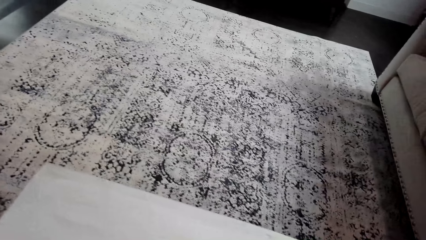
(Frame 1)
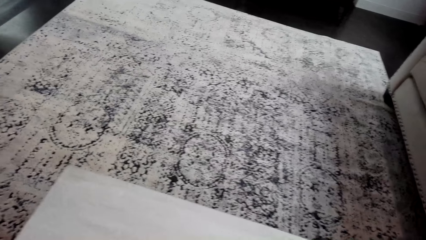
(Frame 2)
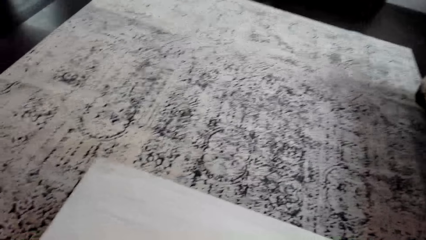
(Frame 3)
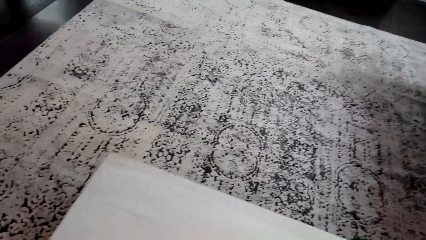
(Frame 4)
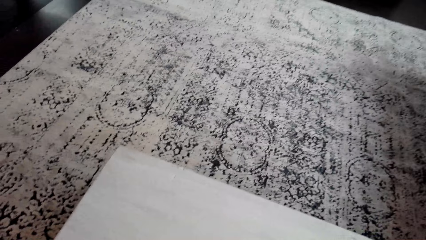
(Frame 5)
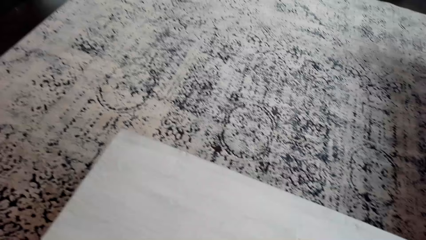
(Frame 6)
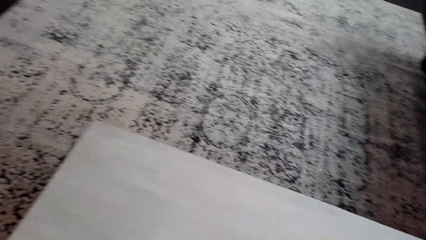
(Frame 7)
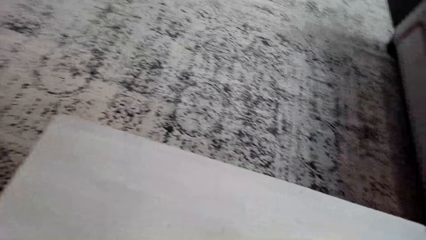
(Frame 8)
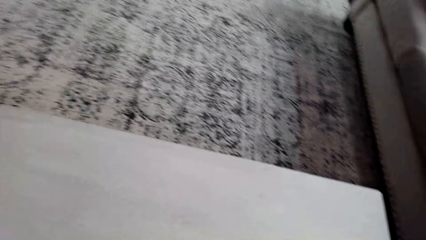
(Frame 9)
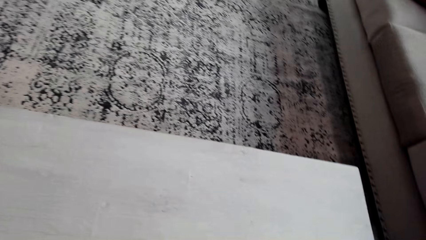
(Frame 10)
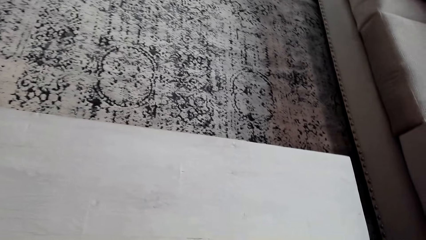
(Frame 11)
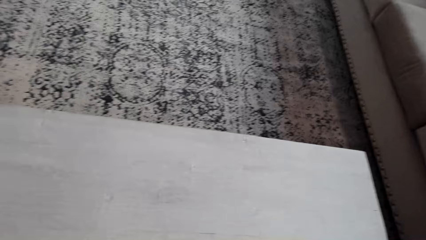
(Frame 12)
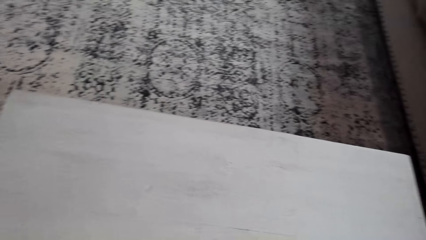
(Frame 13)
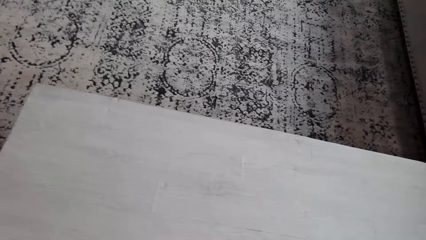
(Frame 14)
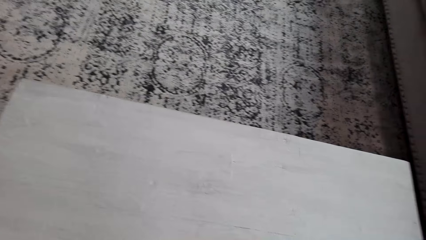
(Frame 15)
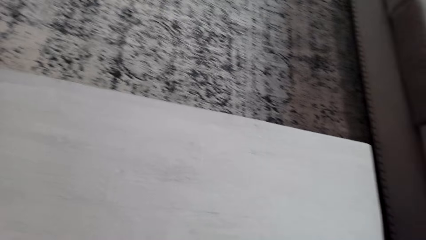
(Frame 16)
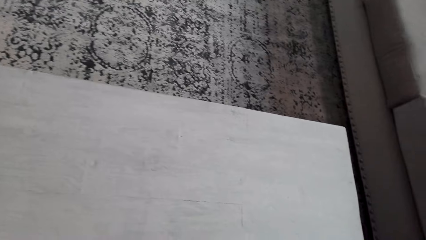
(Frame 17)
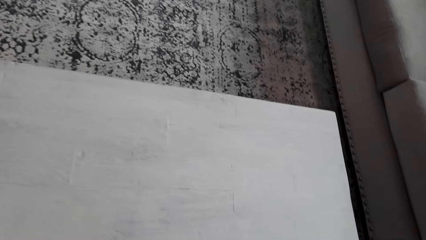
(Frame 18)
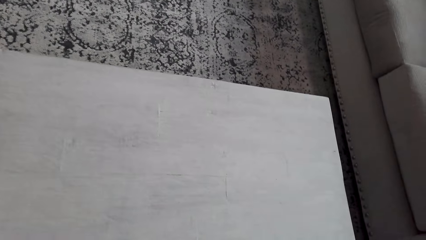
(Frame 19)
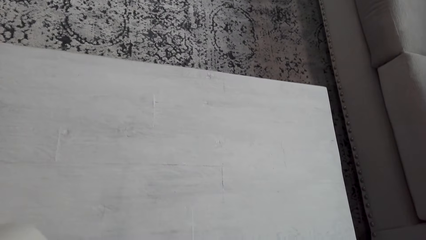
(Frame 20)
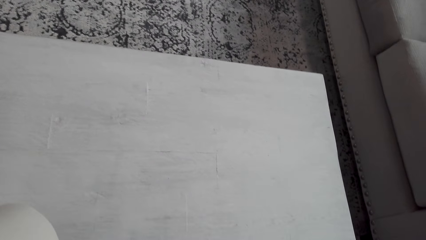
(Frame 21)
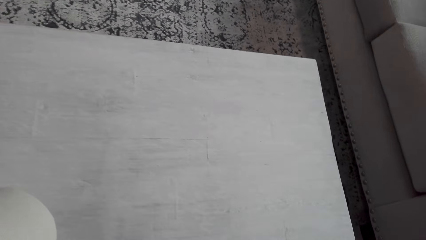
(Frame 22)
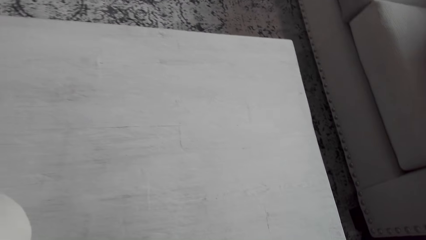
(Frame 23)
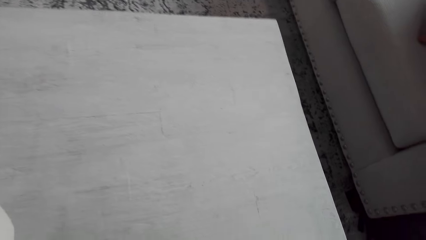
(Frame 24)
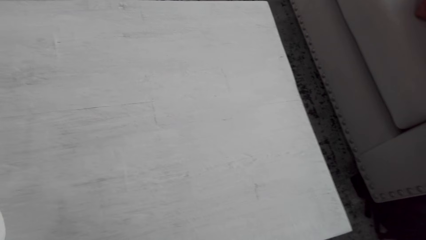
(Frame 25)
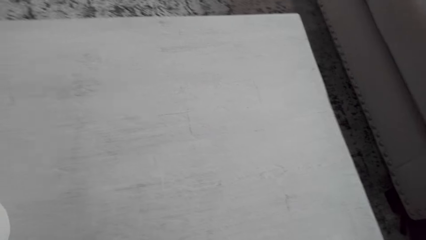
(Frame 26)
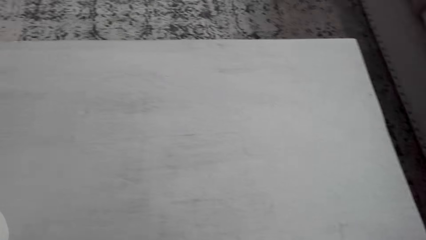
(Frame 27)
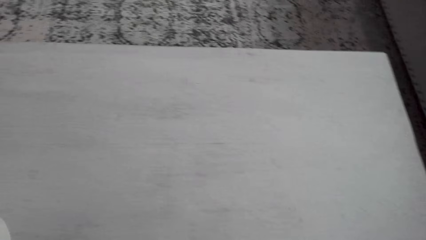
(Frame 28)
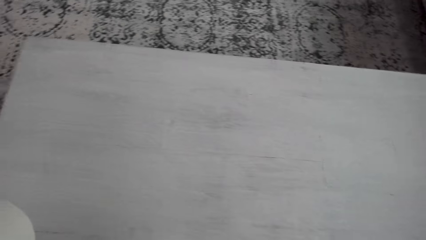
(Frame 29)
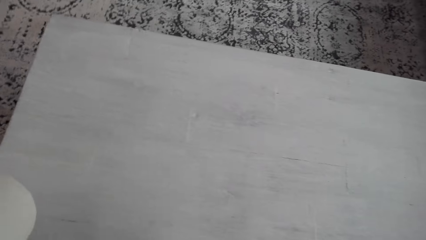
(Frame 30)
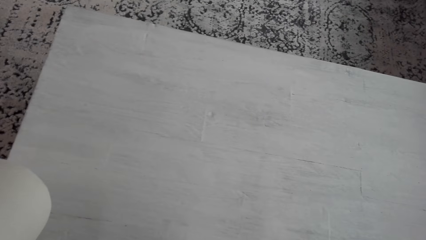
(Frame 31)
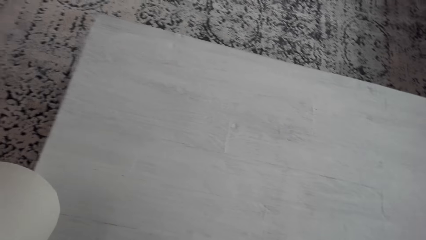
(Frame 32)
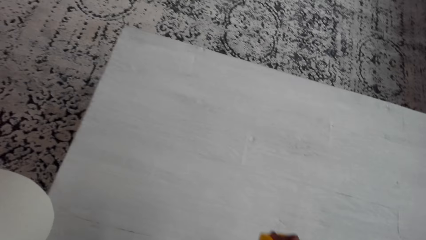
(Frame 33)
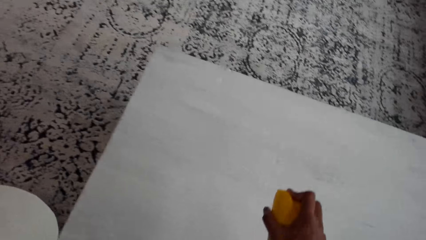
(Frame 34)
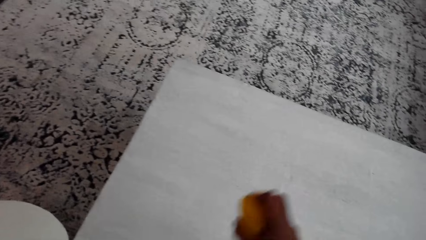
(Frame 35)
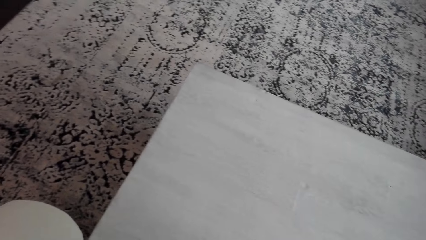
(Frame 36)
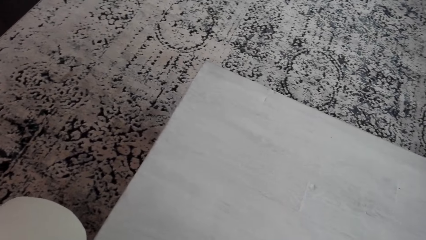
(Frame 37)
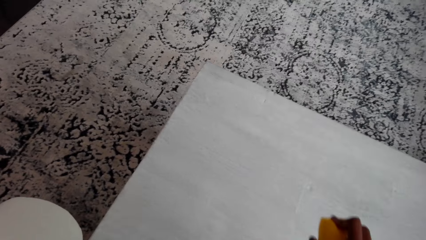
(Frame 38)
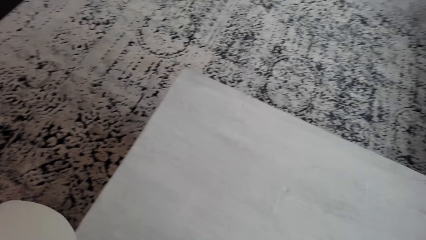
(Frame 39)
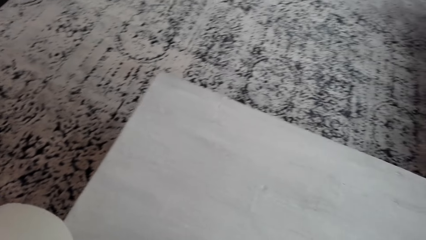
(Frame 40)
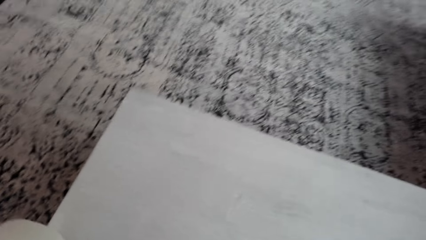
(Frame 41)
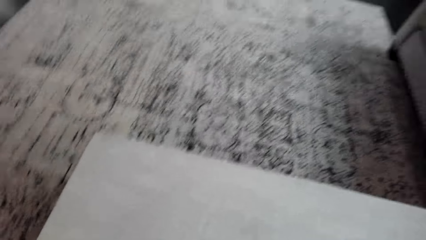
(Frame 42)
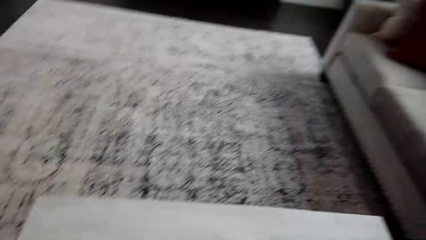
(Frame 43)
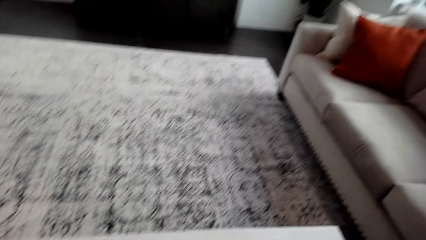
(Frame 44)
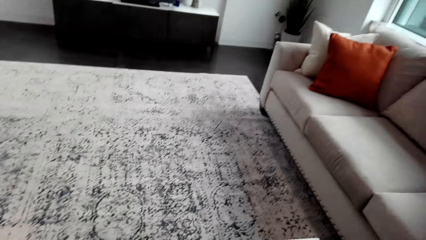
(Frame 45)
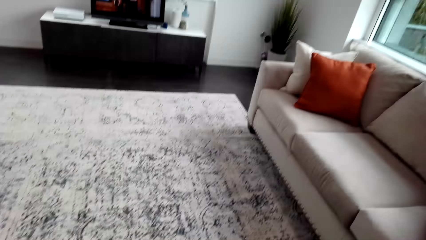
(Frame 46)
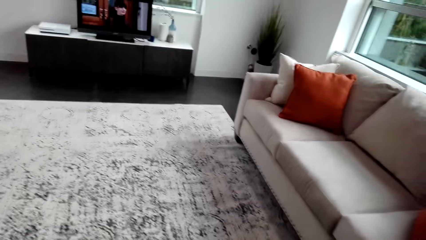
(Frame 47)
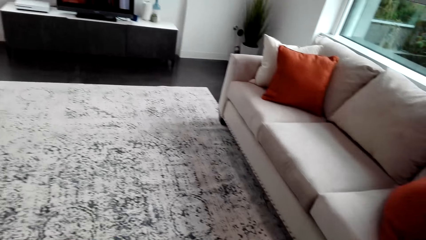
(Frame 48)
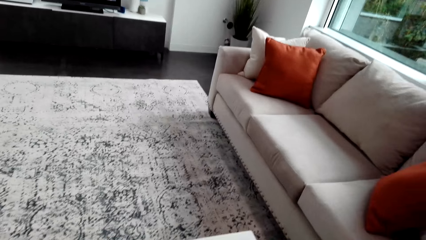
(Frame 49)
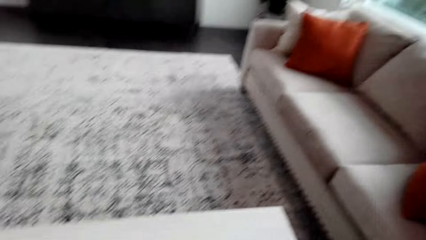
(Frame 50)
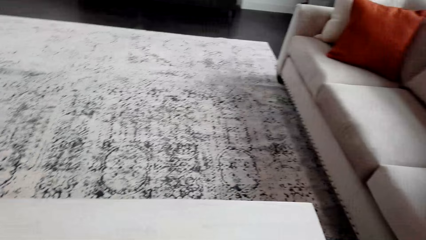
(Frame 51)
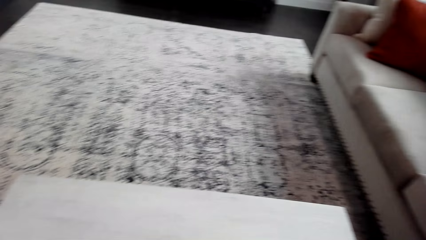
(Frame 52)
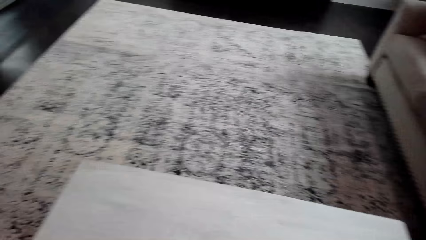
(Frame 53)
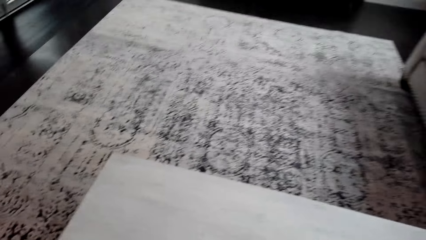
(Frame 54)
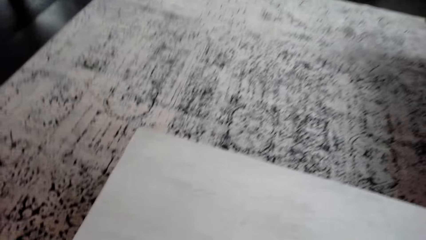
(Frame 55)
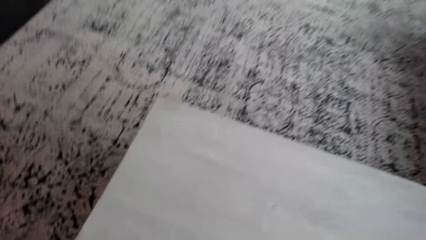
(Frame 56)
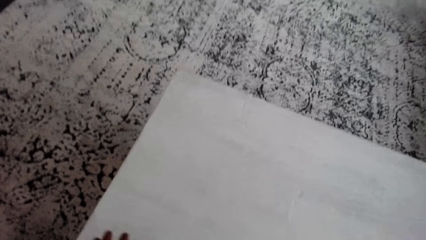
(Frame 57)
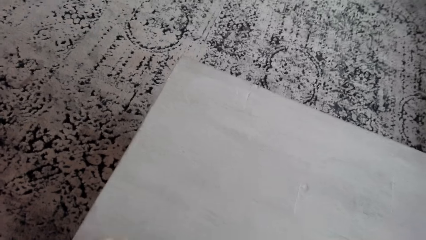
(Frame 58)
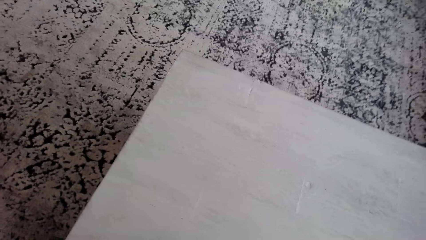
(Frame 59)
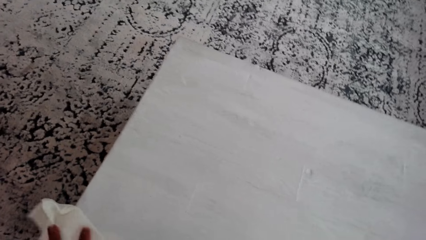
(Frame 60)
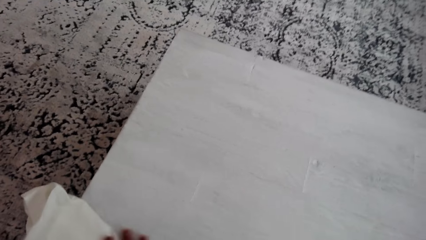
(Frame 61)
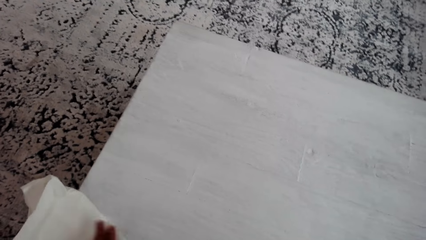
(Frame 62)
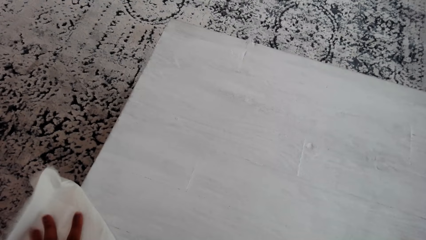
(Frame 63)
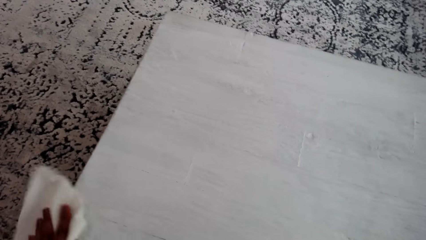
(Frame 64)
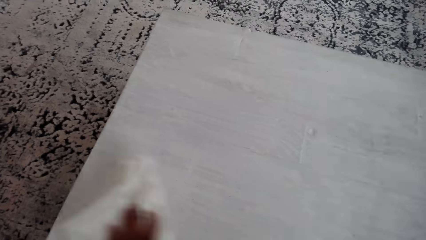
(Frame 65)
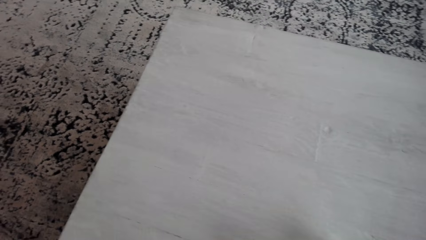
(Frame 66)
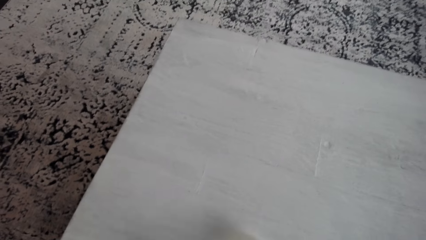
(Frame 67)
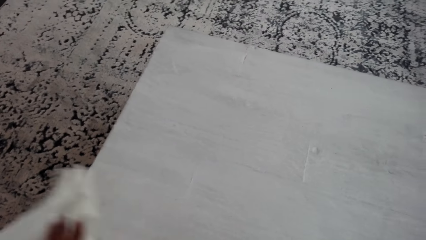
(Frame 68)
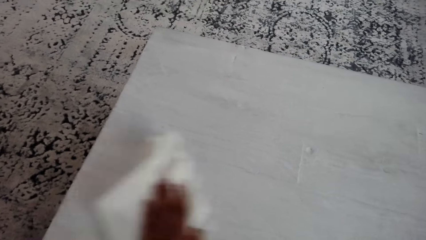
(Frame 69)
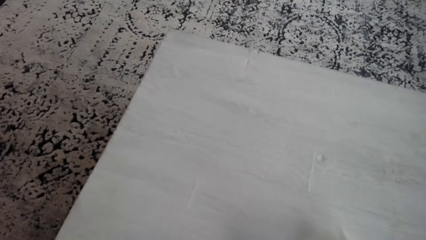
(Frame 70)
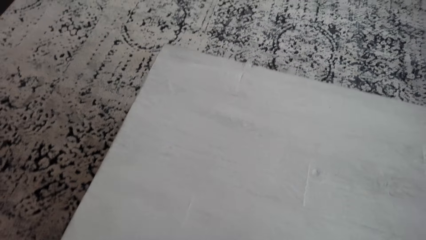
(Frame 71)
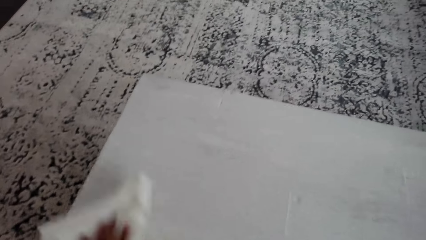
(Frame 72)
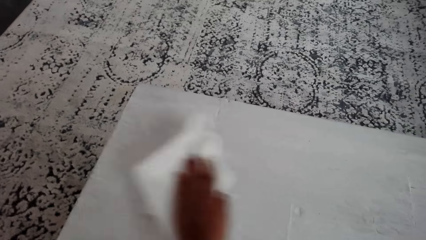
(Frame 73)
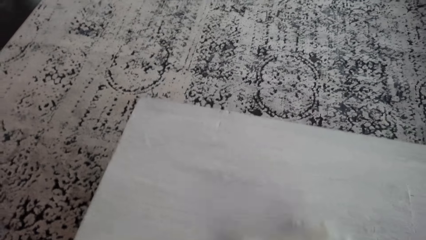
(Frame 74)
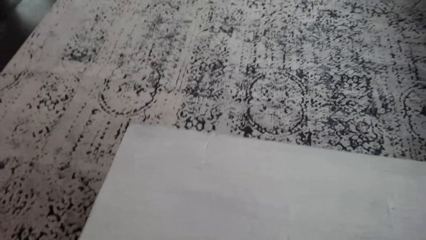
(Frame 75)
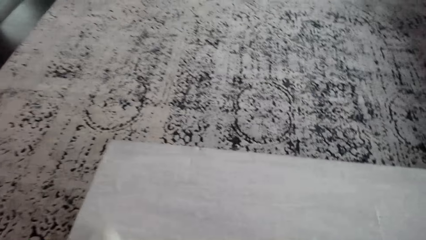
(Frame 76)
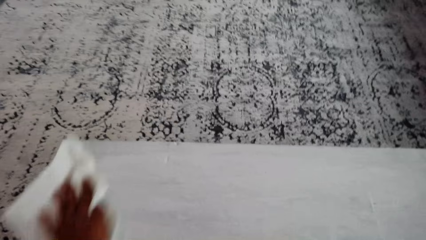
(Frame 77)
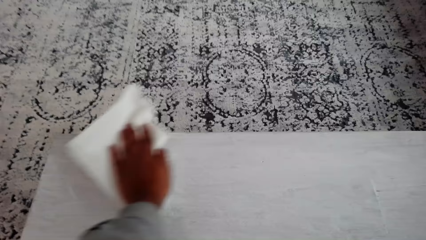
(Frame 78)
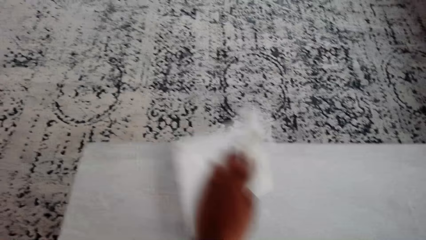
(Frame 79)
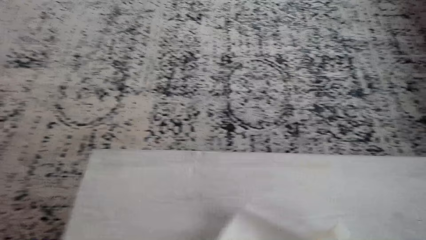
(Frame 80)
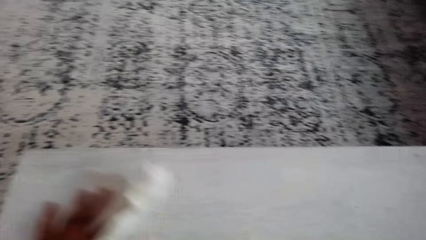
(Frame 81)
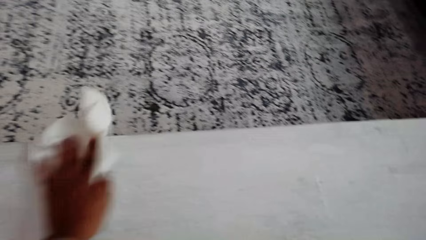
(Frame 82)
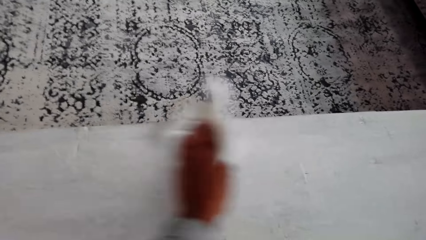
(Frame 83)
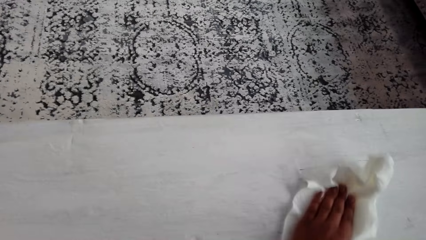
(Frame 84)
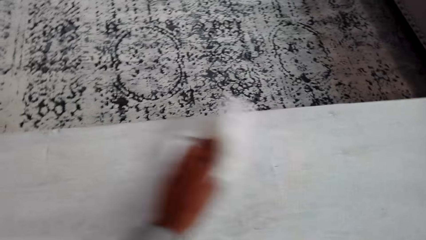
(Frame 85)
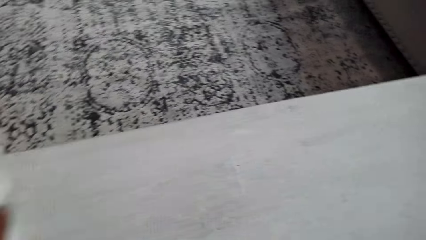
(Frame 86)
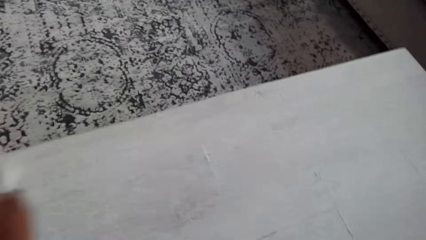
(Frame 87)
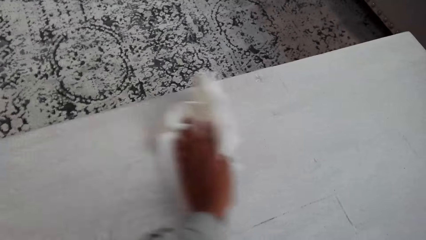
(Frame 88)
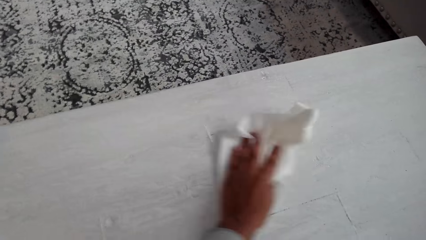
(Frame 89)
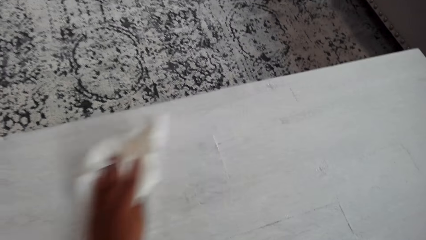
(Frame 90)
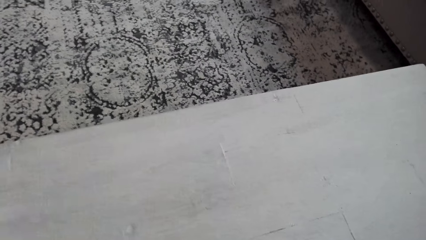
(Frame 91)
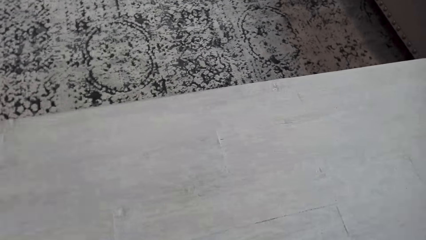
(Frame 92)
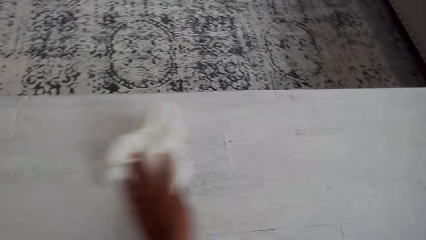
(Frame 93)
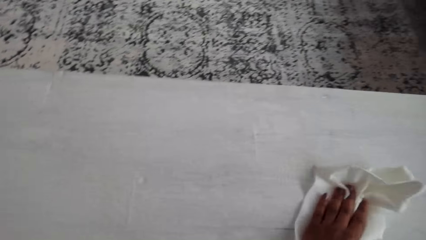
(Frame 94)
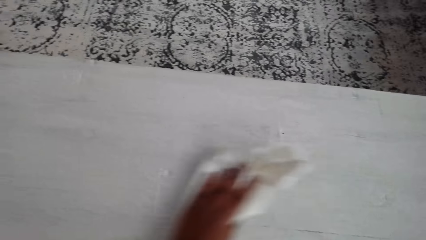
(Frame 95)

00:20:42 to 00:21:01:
The camera wearer sprays on the surface. They wipe the table.
